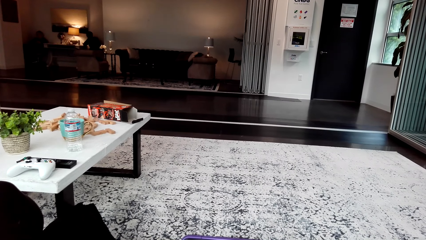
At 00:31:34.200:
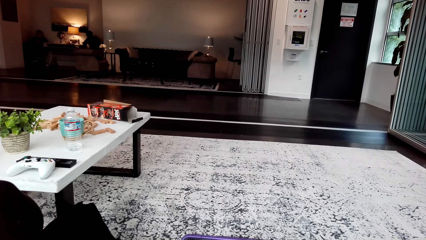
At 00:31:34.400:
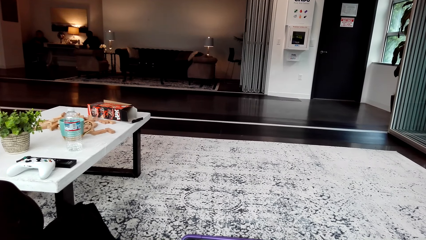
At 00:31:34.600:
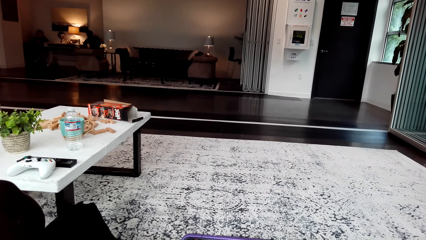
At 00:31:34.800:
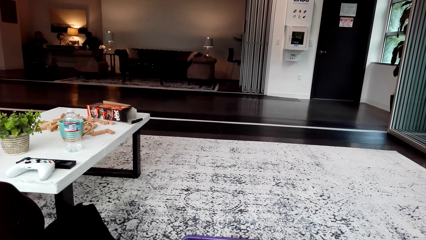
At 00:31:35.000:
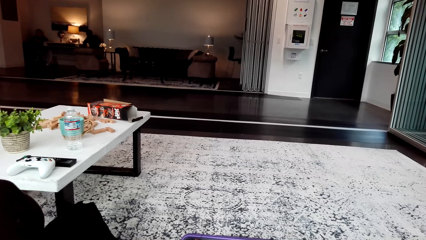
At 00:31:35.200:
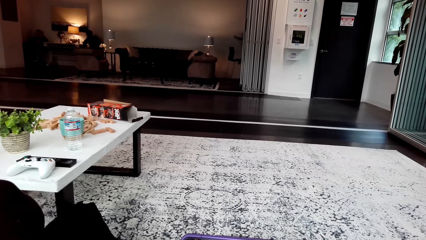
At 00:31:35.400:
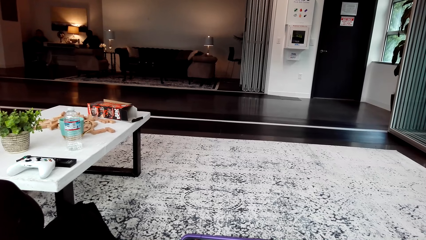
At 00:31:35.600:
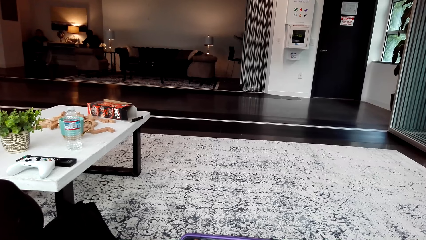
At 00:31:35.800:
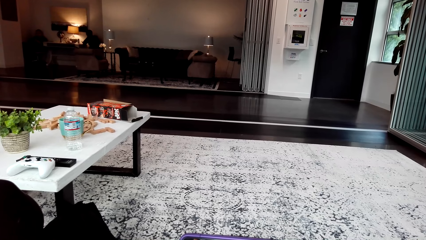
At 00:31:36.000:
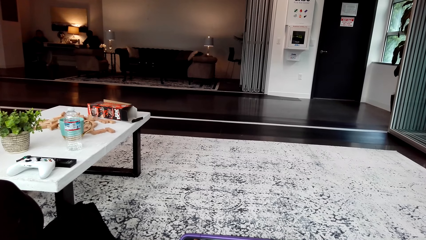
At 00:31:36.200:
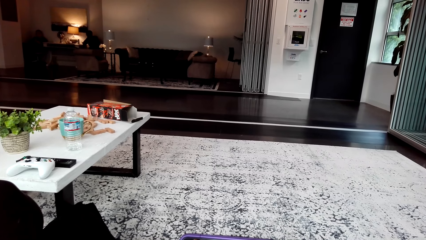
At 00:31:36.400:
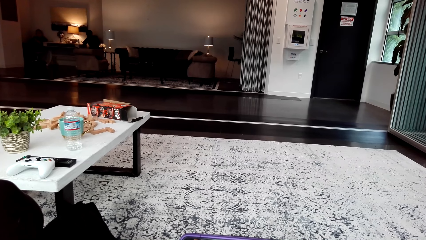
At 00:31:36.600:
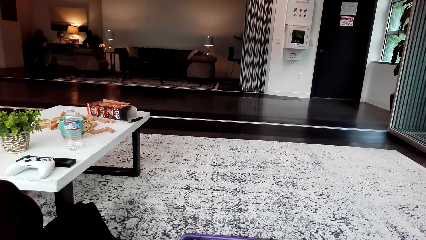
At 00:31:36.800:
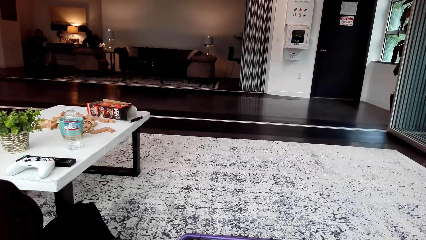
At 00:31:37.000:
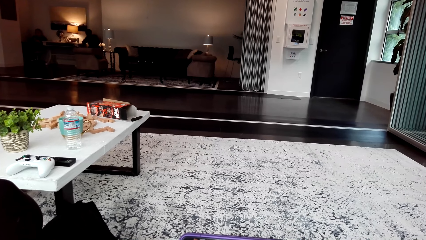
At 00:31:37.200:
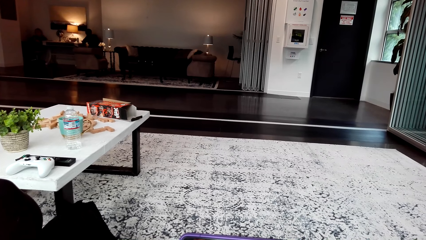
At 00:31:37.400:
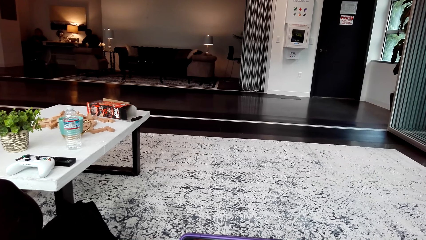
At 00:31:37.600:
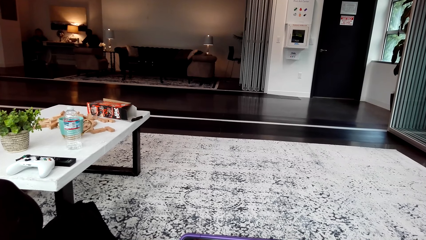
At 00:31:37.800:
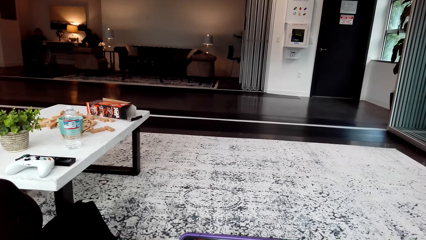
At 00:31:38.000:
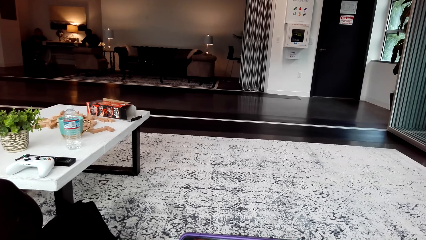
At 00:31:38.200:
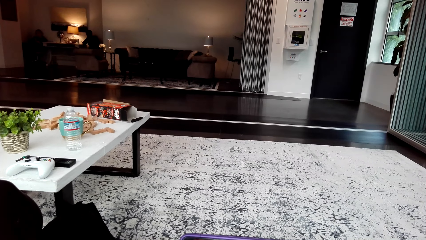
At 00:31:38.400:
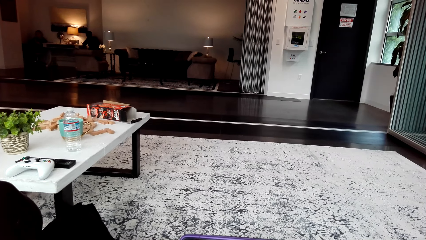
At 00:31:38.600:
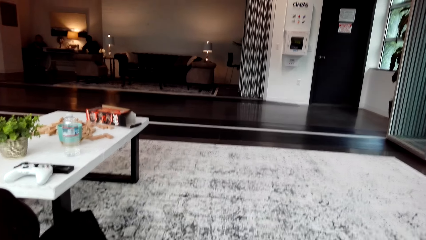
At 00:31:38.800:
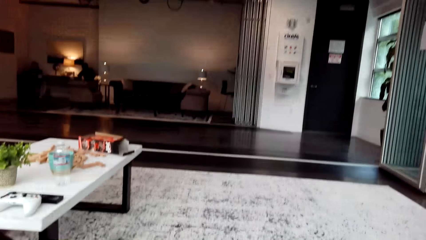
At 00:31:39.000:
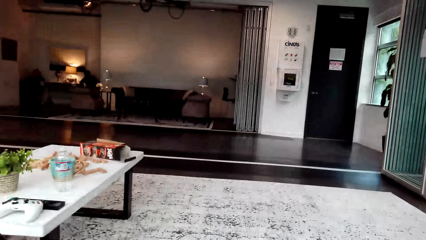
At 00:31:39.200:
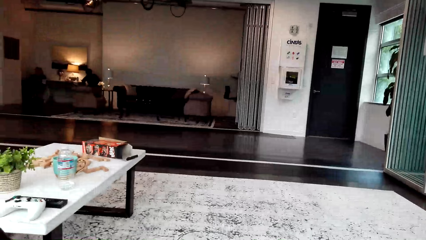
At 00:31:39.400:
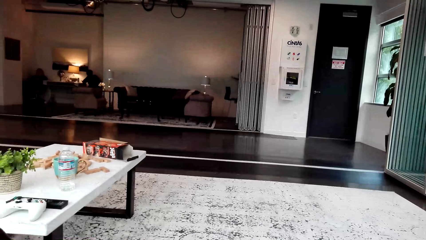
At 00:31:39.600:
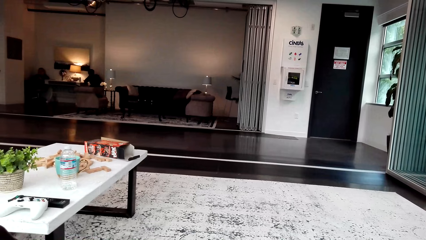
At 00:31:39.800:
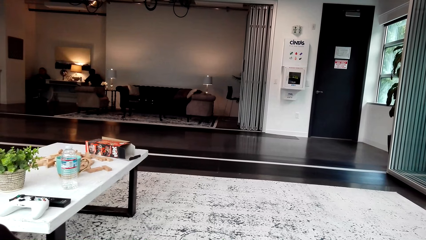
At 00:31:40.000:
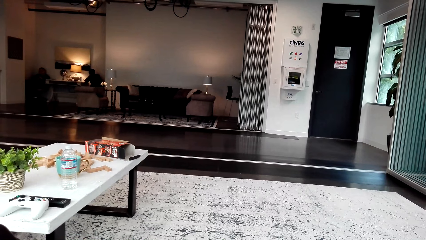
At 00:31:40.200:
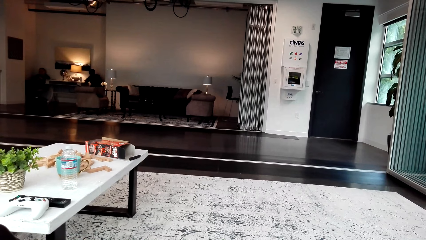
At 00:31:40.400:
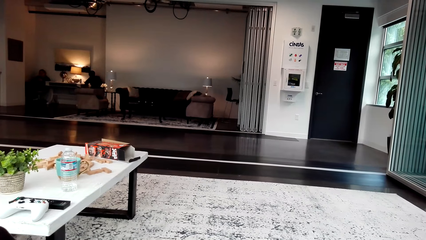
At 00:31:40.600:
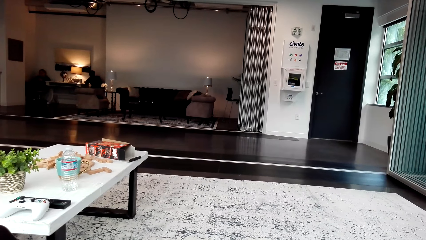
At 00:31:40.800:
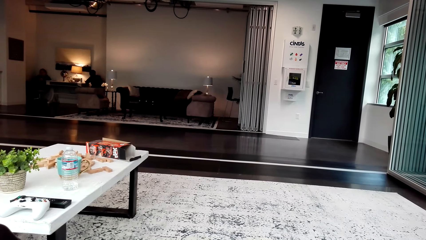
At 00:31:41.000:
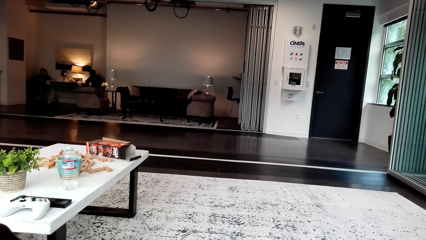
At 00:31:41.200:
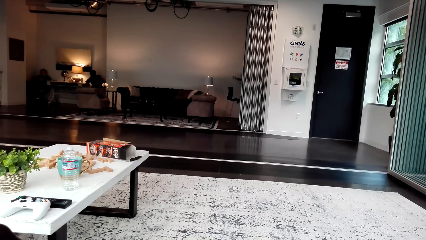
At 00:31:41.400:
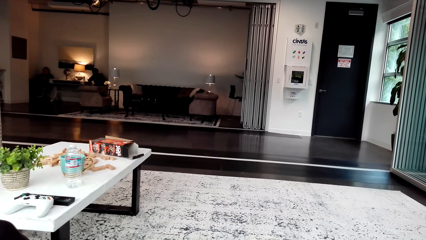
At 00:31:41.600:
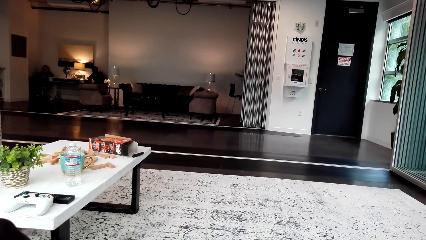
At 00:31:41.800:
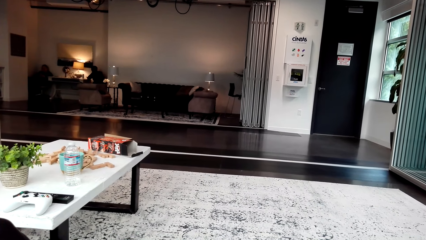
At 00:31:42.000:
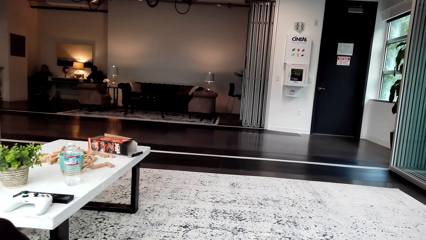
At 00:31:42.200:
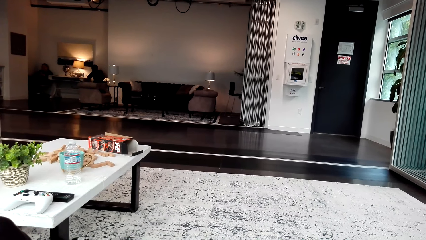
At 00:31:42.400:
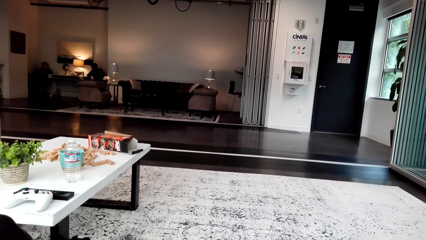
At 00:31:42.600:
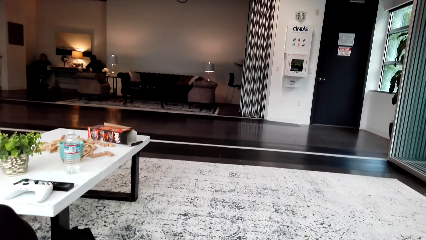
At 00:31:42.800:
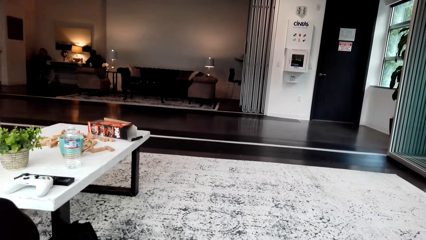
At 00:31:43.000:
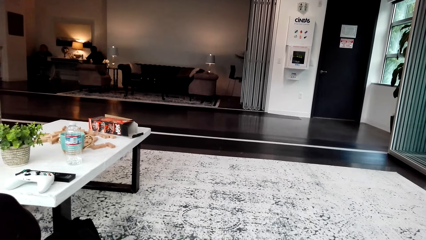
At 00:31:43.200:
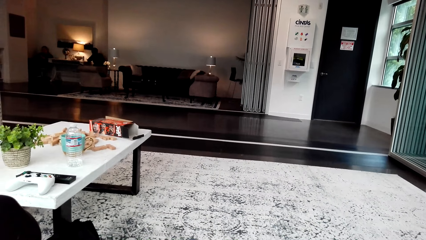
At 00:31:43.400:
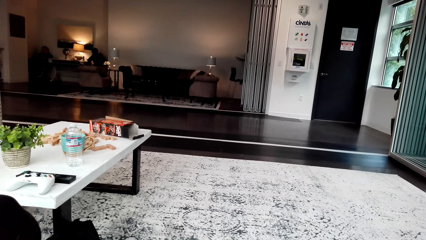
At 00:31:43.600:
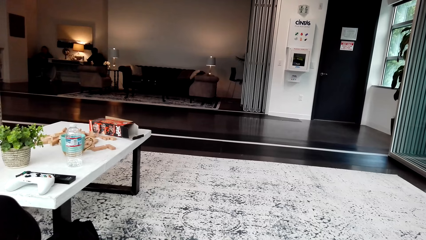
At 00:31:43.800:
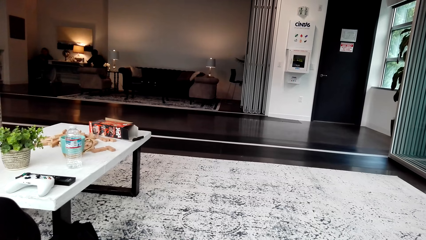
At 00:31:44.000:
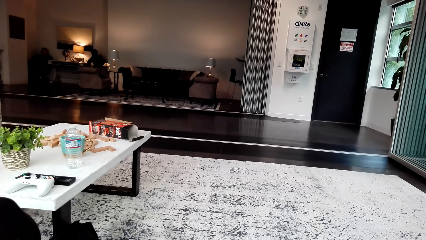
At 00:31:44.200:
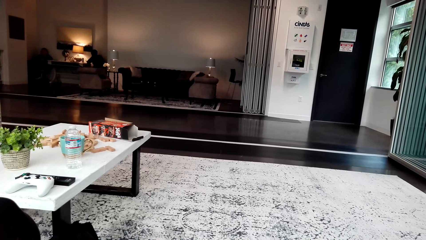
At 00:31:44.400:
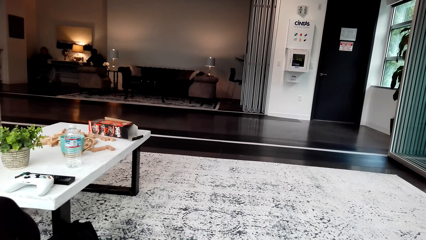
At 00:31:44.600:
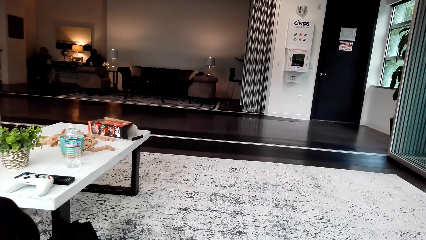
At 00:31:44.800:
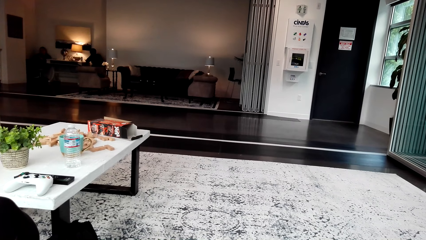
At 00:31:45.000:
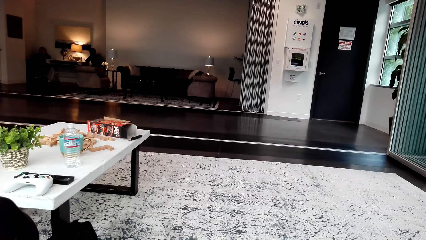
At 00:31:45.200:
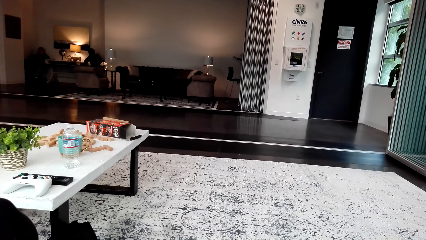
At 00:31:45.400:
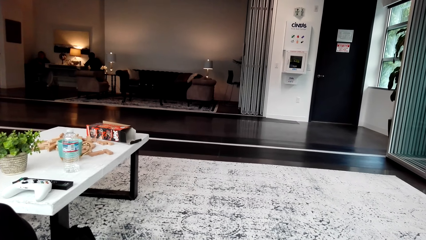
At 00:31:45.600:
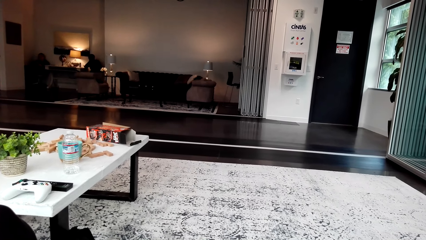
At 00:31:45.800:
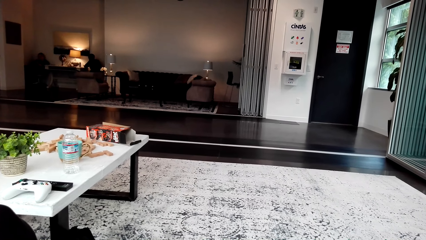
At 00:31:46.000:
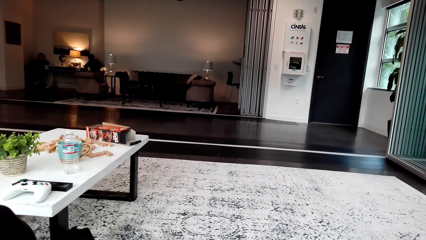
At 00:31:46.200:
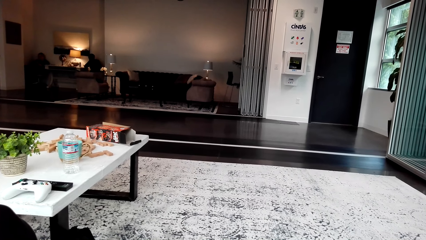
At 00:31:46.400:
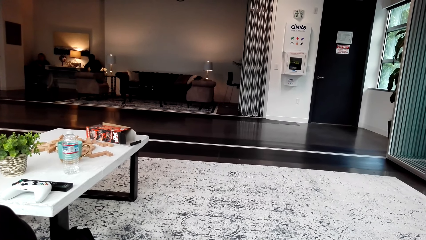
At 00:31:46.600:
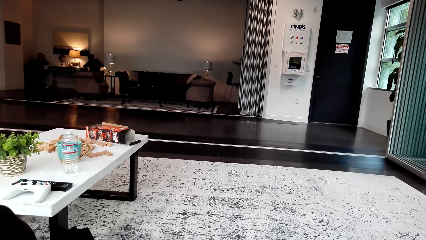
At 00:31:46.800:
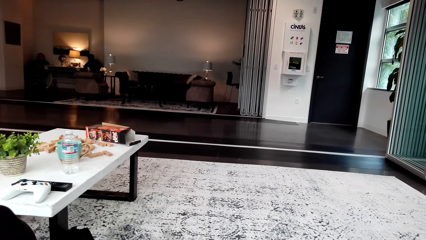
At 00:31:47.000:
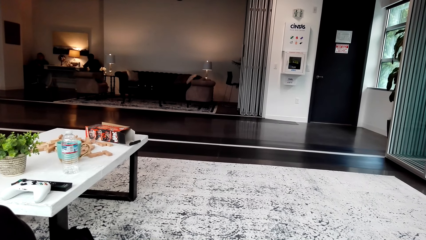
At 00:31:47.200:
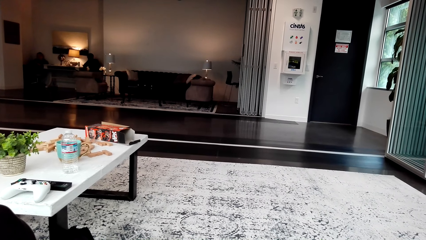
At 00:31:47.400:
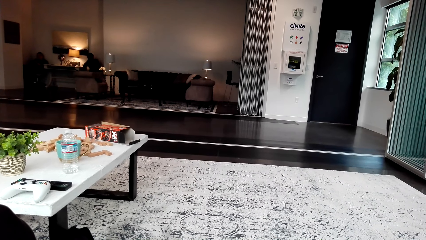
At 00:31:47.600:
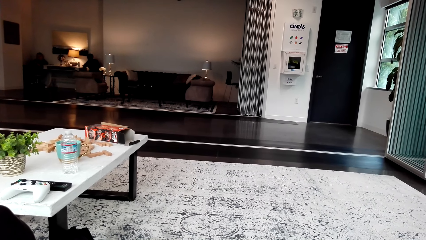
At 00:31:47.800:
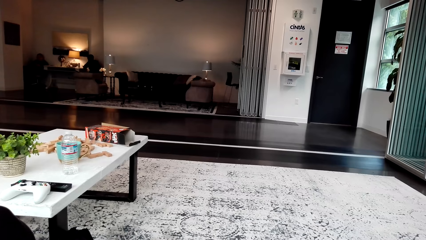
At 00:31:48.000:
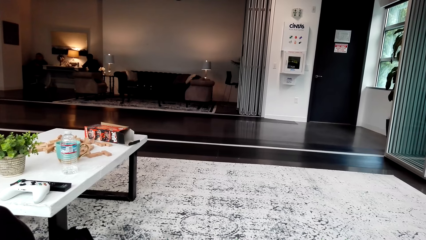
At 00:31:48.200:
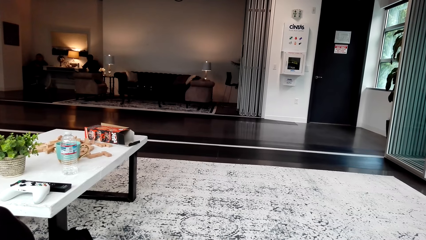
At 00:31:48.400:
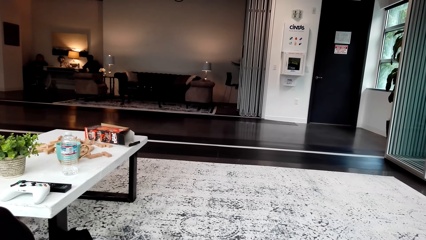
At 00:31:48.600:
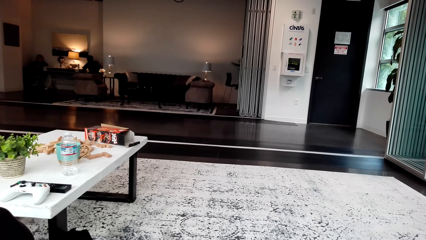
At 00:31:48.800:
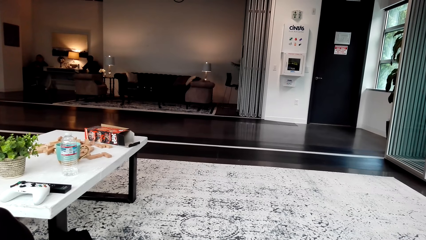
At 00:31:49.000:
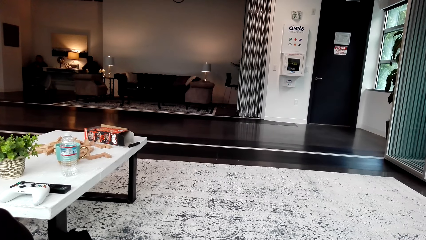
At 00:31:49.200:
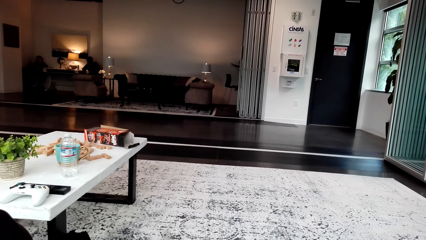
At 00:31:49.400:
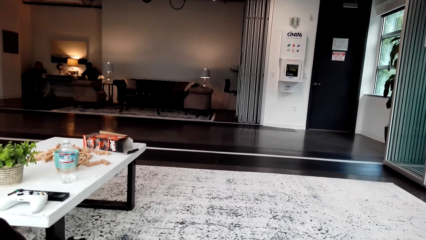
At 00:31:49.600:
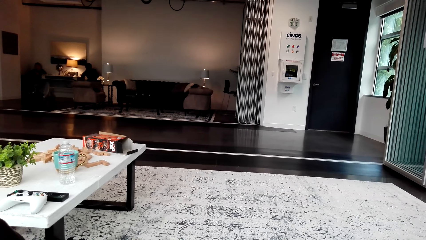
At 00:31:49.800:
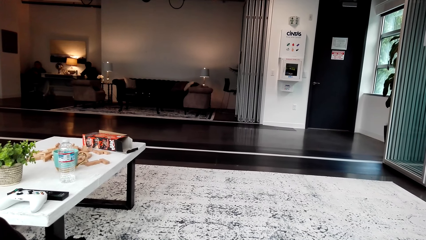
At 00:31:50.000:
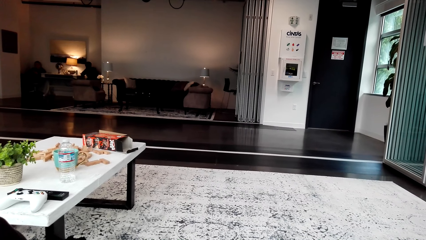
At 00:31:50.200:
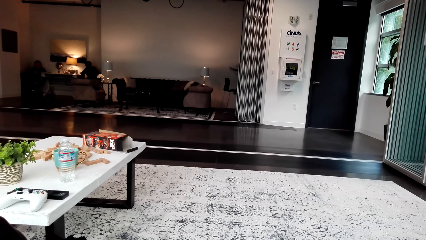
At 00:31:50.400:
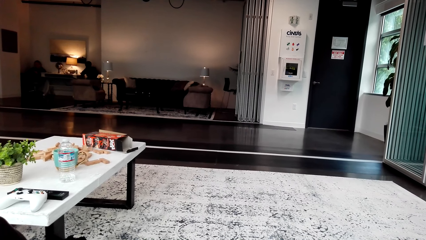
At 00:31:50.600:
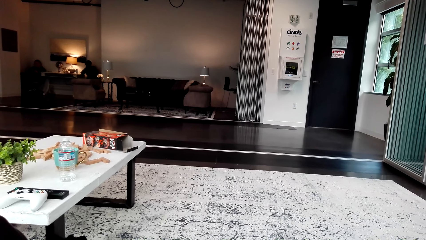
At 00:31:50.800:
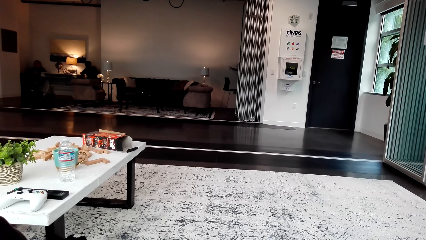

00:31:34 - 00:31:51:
A woman watches the video. The woman talks. The woman watches the video.
